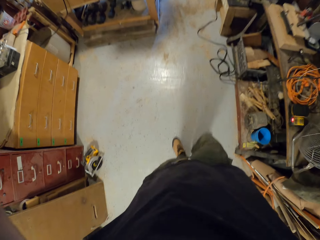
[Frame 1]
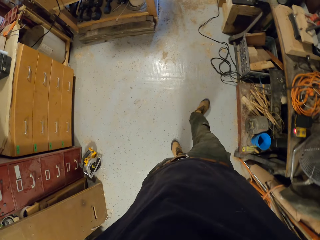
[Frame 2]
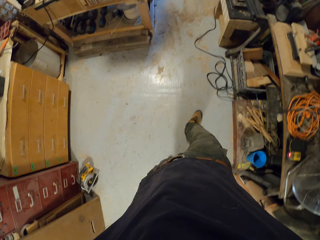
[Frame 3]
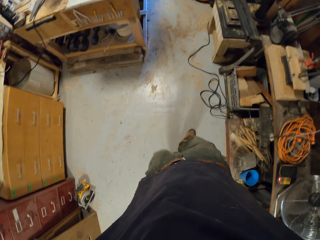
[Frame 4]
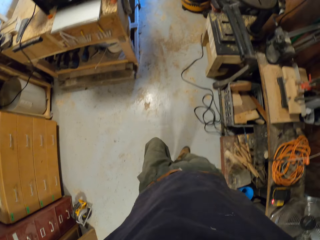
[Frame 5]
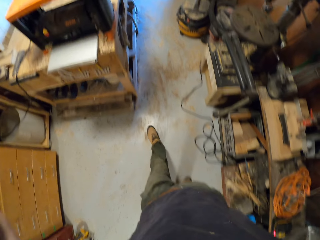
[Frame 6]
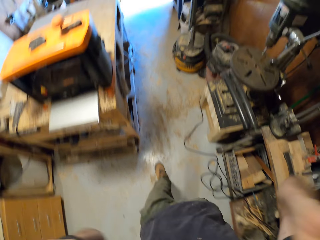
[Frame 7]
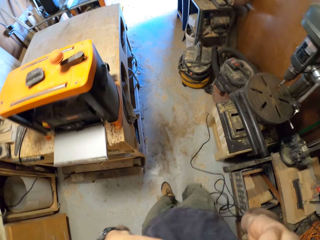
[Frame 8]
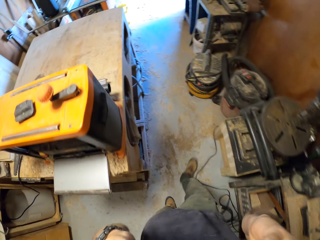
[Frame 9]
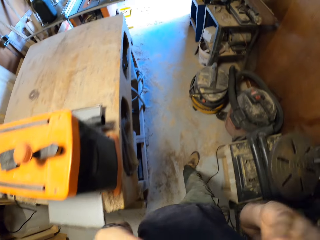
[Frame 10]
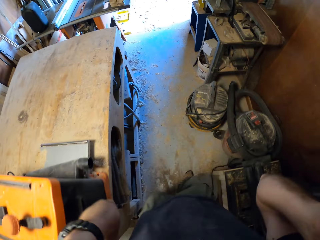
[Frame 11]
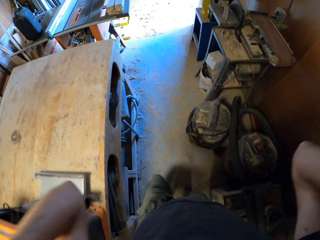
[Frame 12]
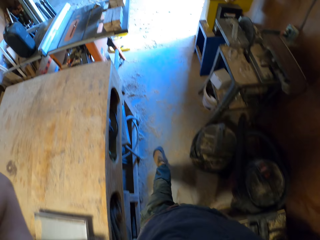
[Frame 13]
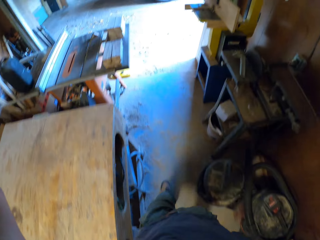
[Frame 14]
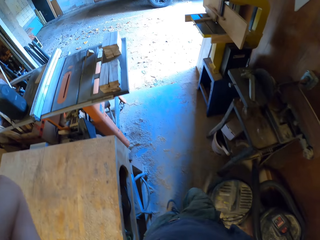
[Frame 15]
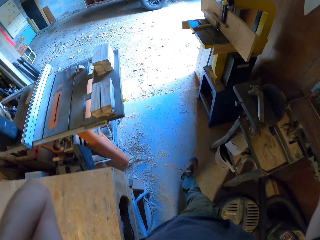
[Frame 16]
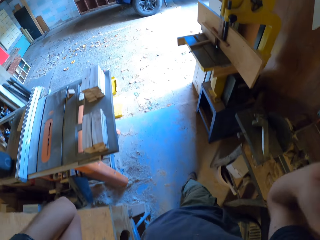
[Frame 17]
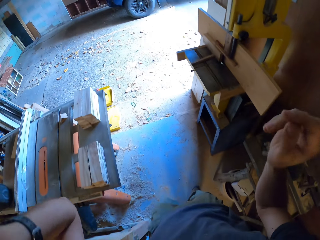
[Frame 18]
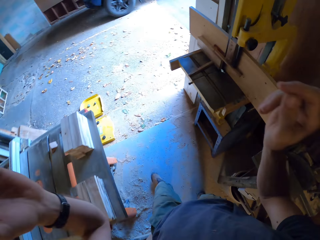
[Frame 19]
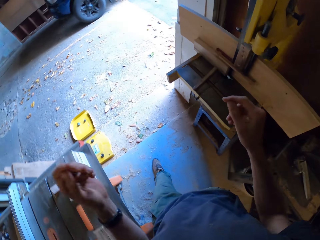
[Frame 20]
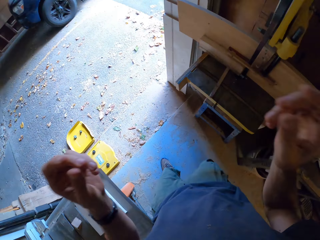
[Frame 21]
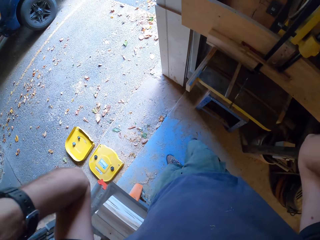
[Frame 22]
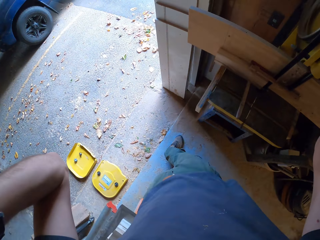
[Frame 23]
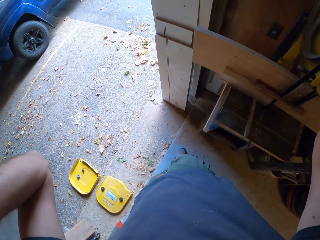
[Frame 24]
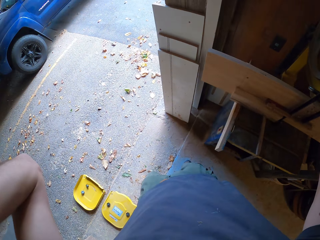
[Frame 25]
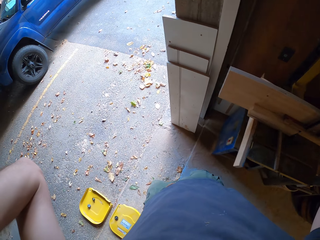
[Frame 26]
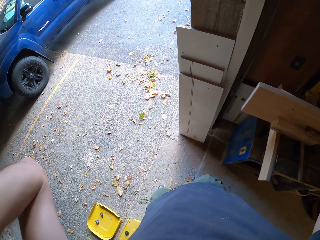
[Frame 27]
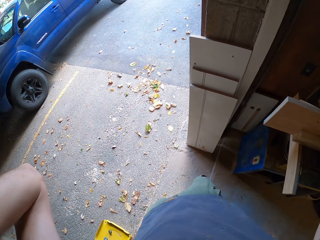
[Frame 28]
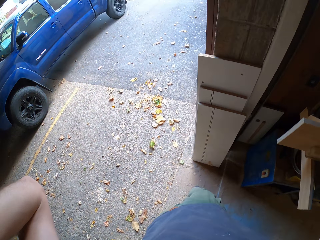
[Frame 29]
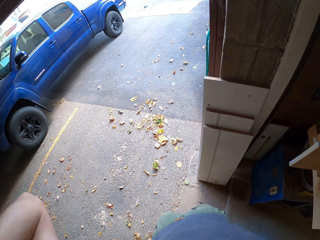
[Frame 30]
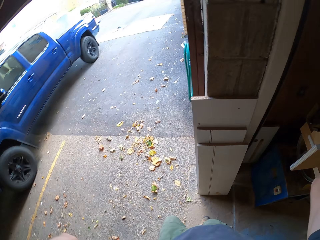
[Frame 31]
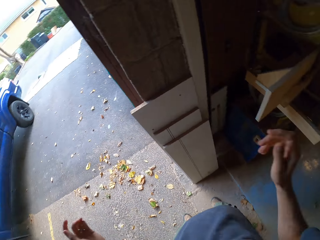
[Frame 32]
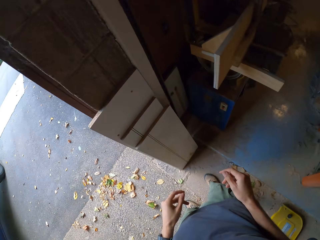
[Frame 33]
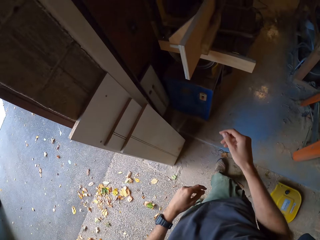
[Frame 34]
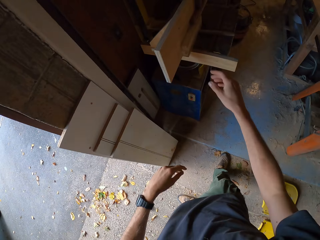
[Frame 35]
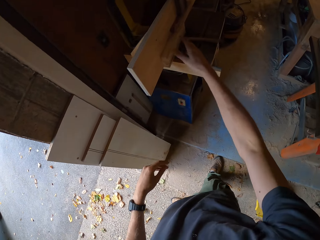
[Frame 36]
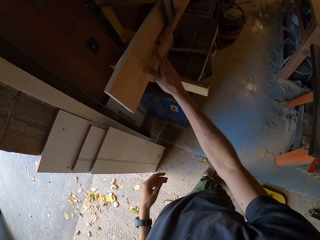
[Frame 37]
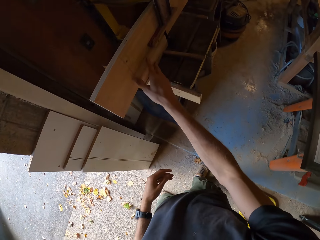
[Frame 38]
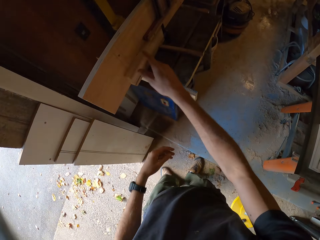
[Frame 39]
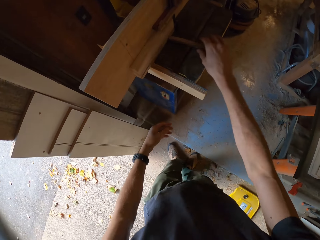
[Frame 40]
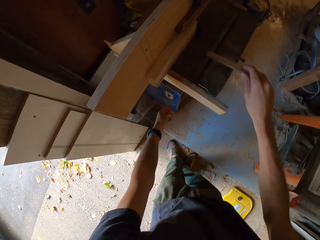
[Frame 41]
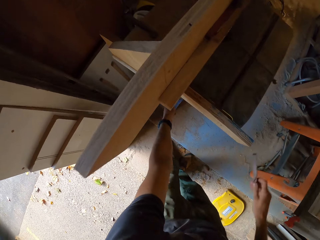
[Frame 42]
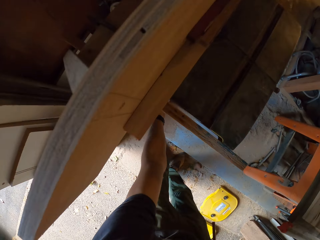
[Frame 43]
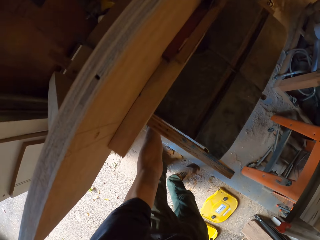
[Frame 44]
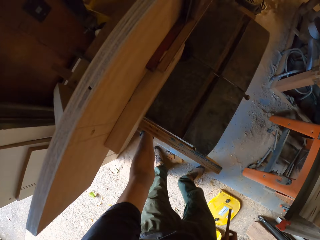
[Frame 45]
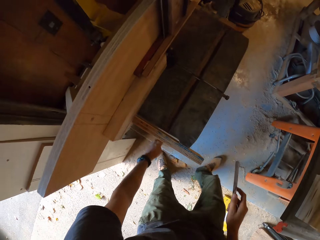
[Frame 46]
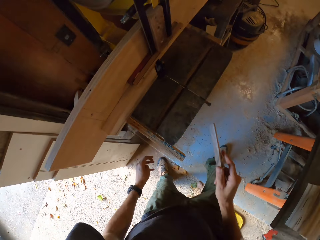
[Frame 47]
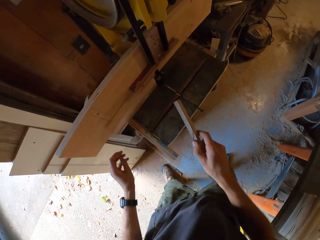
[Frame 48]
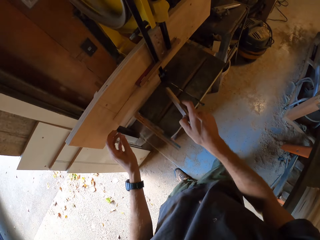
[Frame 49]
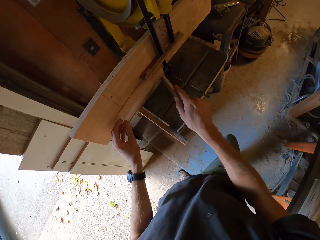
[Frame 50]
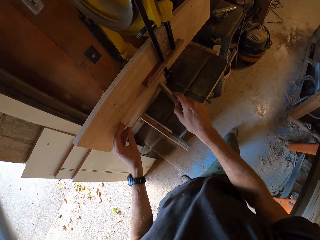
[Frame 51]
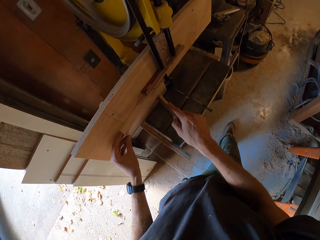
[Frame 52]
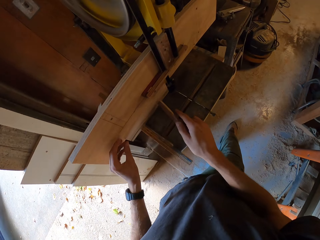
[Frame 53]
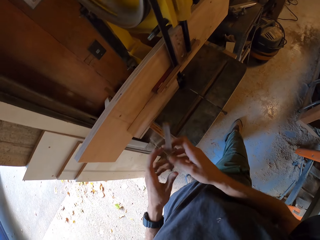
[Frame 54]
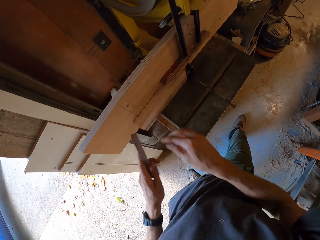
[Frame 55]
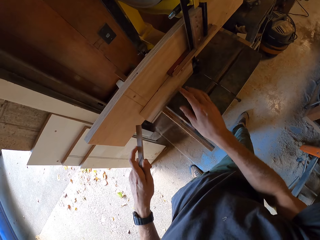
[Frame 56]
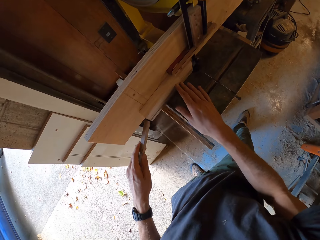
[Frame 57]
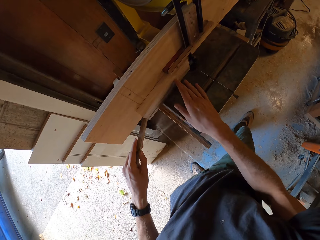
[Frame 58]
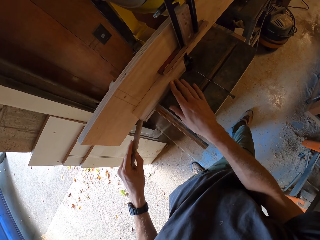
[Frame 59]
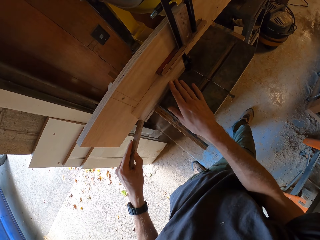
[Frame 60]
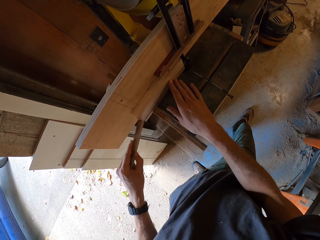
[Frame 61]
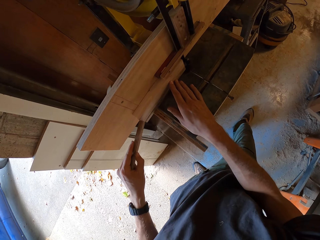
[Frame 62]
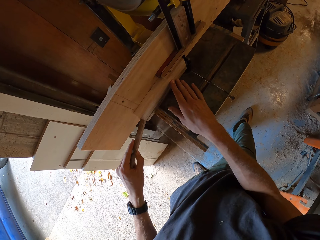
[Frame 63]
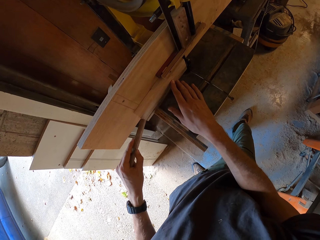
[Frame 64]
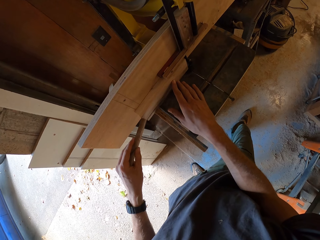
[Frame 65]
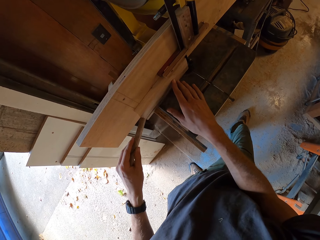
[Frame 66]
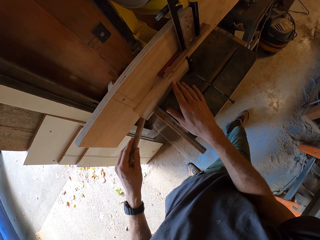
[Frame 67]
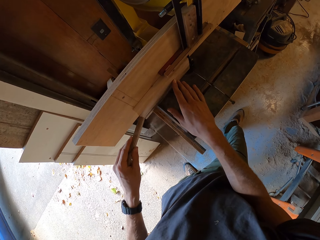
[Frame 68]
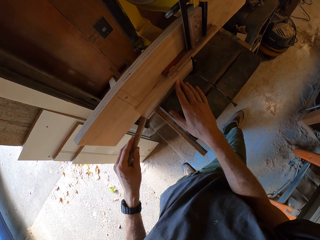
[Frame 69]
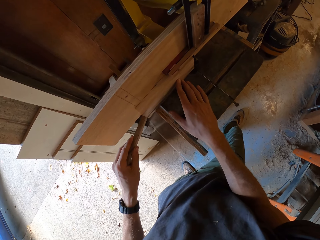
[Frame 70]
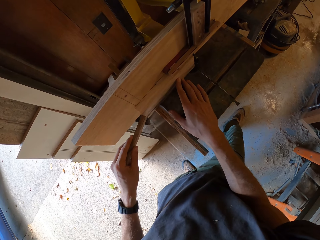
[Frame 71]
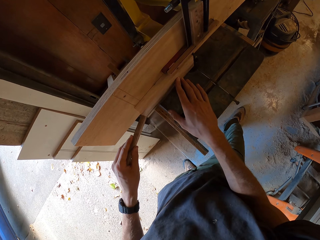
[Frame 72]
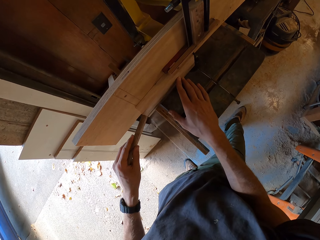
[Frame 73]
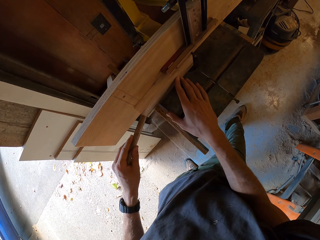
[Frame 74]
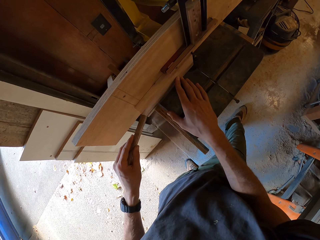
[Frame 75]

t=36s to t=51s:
The camera wearer walks in the workshop. They swing a hand. They adjust the camera with both hands. They touch something. They swing a hand. They touch the piece of wood on the band saw with the right hand. They hold the piece of wood. They swing a hand. They pick up a stick from the band saw with the right hand. They swing a hand. They switch on the band saw. They swing a hand. They touch the piece of wood on the band saw with the stick. They hold the piece of wood. They swing a hand. They pass the stick to the left hand. They swing a hand. They hold the piece of wood. They saw the piece of wood on the band saw with the stick with both hands. They shake the right leg.

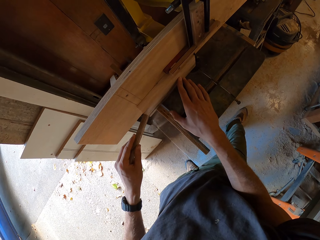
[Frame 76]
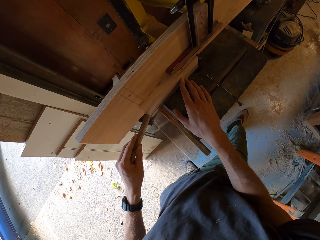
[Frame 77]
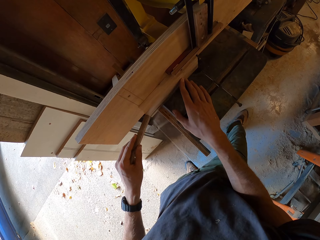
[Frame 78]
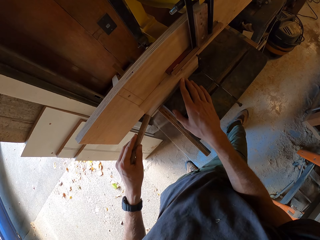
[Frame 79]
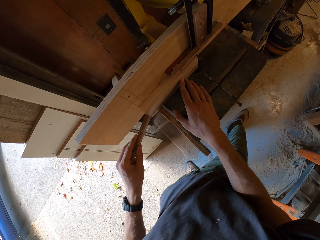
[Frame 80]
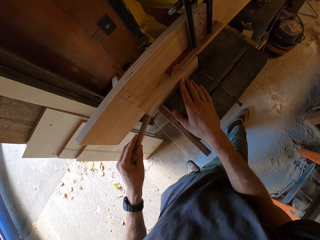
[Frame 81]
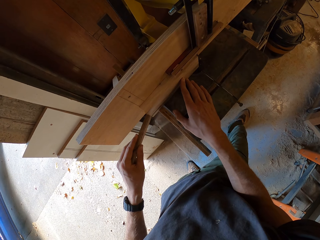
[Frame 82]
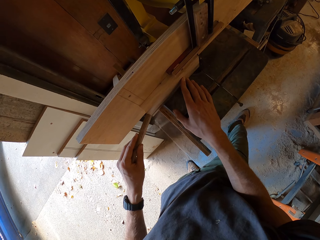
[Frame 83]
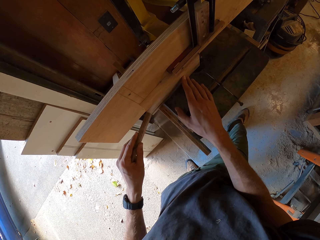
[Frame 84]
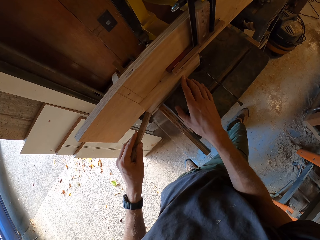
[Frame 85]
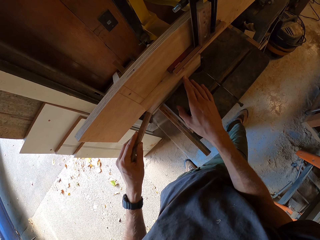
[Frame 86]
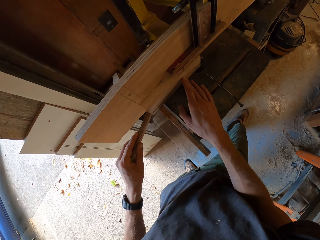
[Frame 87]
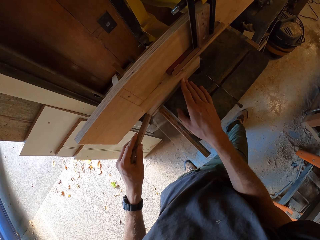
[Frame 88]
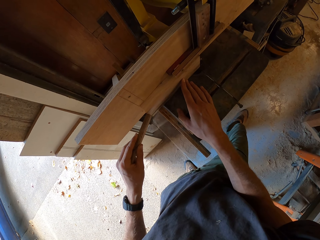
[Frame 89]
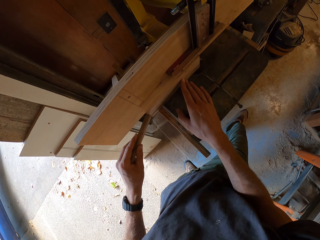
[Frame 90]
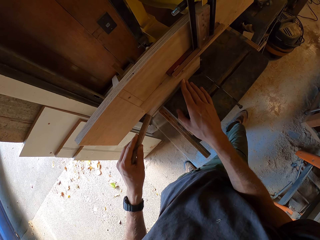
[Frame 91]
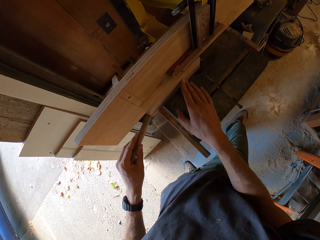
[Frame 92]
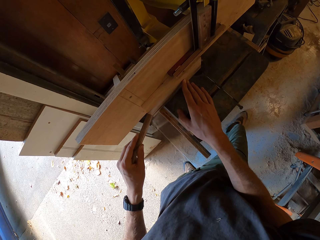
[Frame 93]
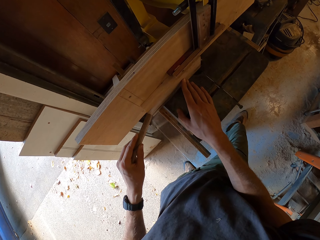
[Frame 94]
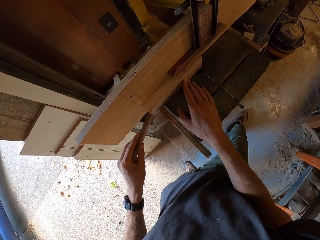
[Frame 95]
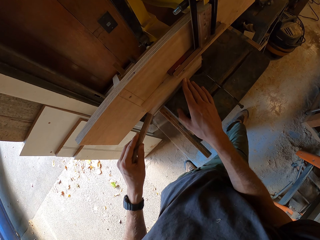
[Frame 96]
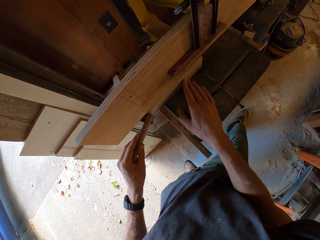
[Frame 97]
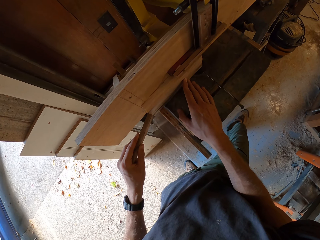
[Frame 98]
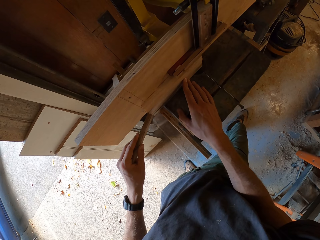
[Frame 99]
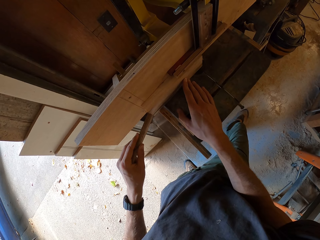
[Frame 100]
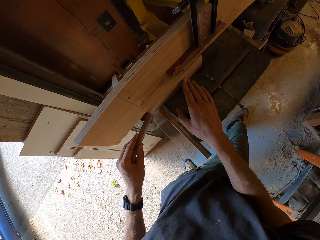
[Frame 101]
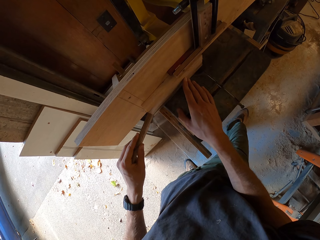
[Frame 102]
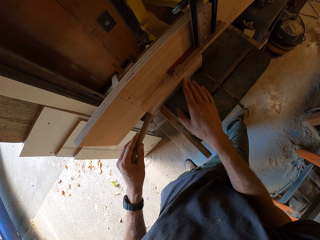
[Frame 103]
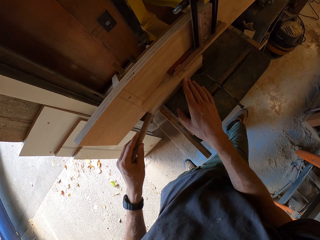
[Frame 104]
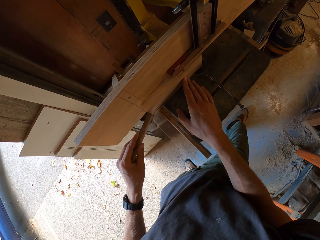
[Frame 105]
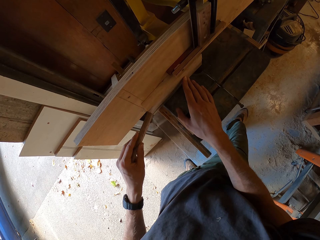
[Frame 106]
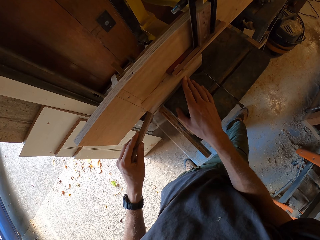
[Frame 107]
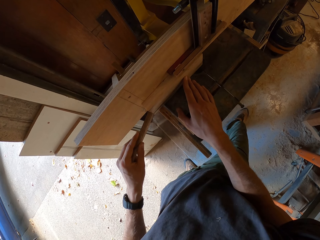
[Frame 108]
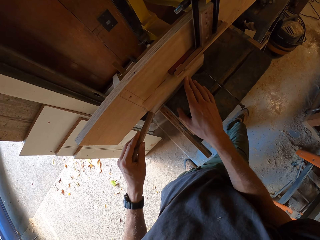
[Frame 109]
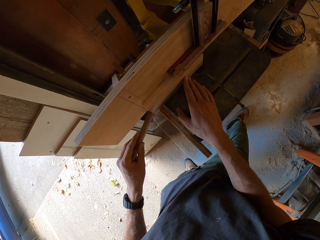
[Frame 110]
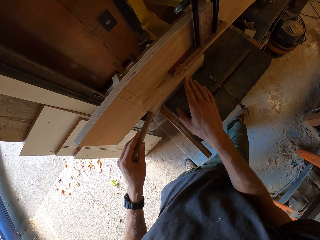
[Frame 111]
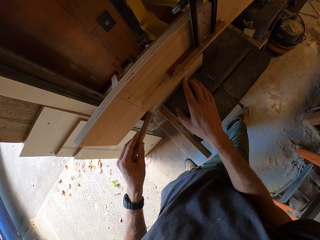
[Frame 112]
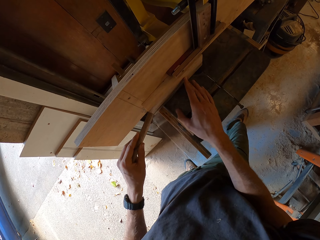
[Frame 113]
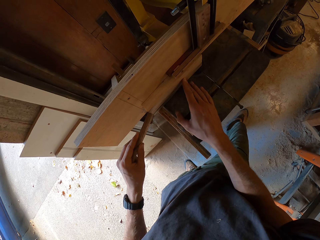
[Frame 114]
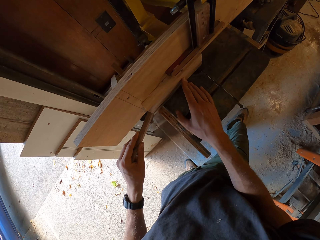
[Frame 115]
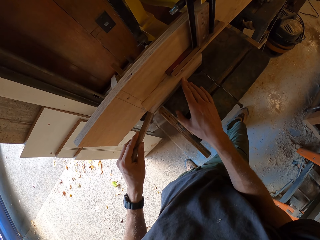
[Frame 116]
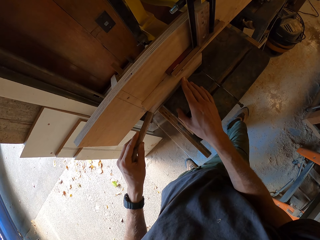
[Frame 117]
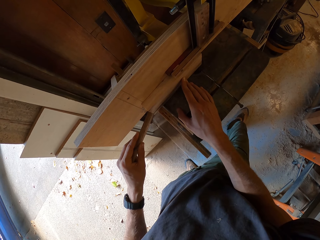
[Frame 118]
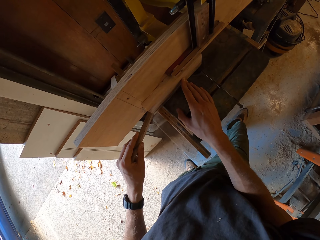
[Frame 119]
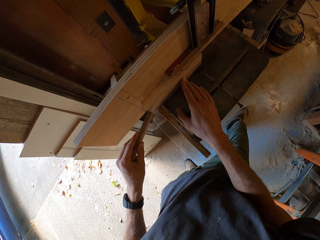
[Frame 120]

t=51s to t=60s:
The camera wearer stares at the wood. They shake the right leg.
